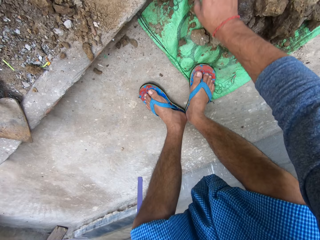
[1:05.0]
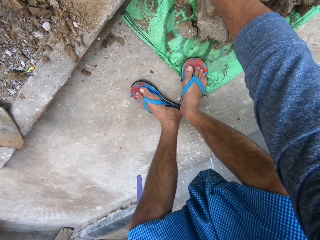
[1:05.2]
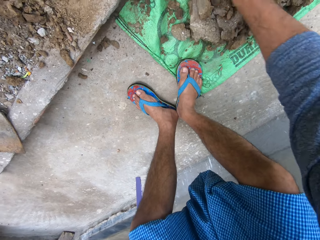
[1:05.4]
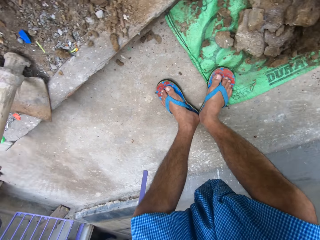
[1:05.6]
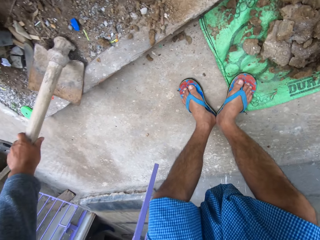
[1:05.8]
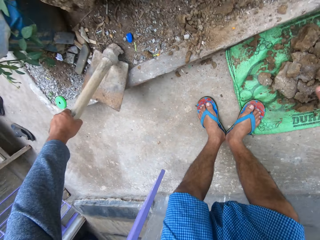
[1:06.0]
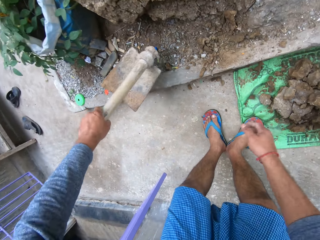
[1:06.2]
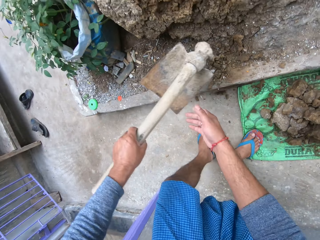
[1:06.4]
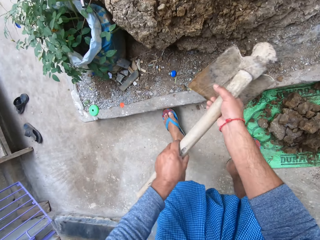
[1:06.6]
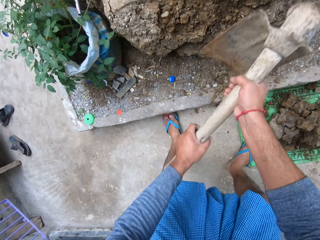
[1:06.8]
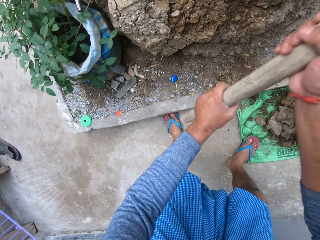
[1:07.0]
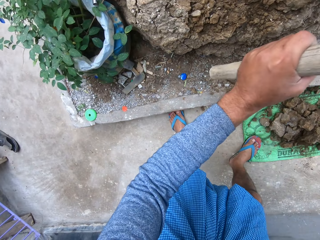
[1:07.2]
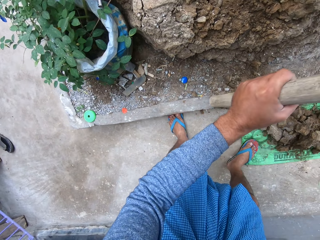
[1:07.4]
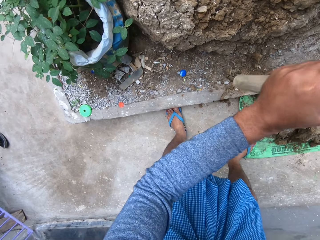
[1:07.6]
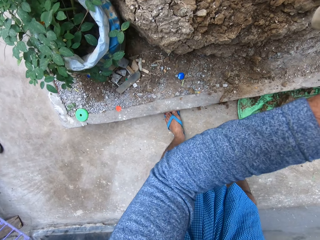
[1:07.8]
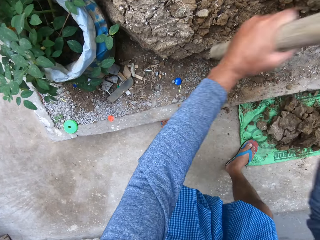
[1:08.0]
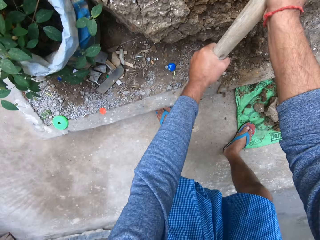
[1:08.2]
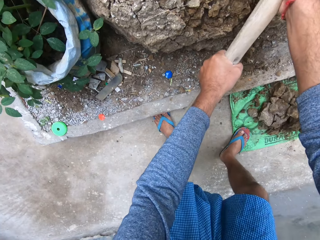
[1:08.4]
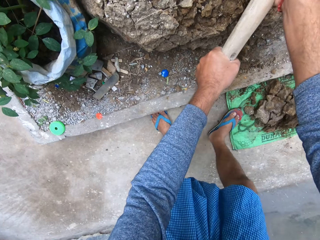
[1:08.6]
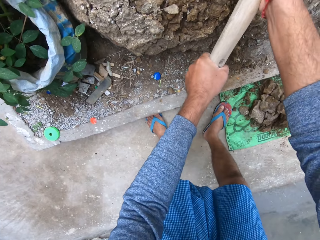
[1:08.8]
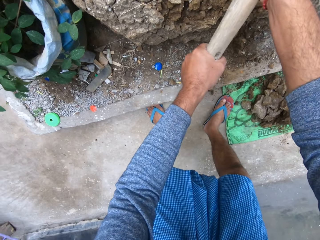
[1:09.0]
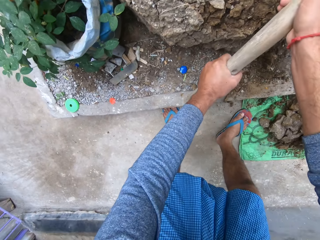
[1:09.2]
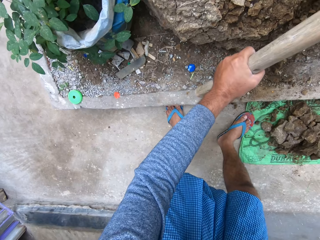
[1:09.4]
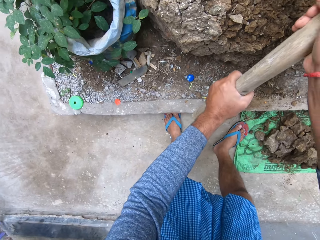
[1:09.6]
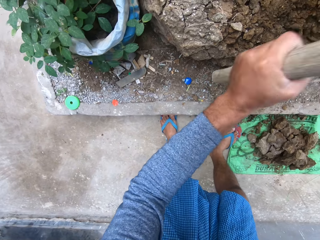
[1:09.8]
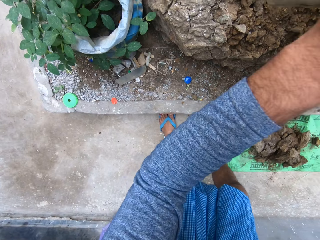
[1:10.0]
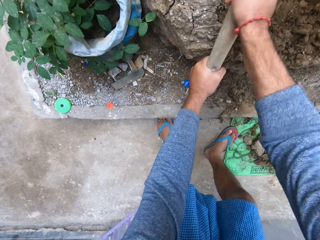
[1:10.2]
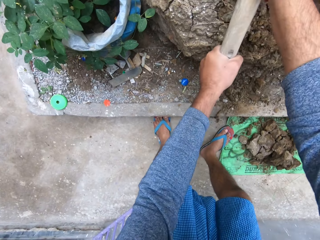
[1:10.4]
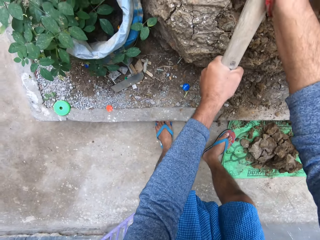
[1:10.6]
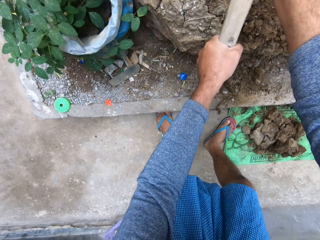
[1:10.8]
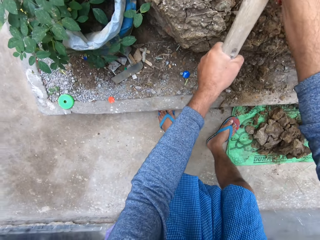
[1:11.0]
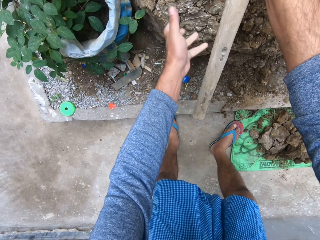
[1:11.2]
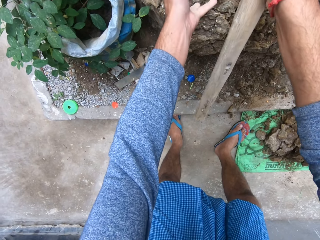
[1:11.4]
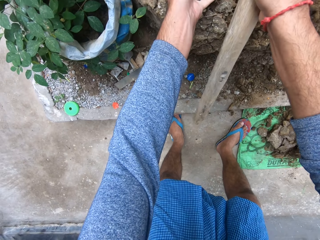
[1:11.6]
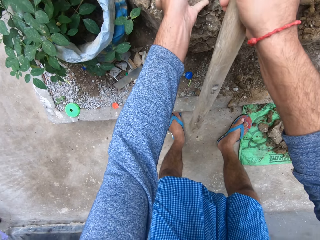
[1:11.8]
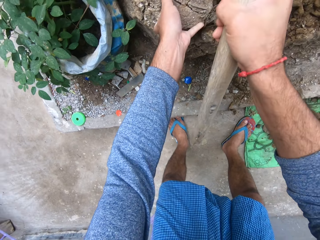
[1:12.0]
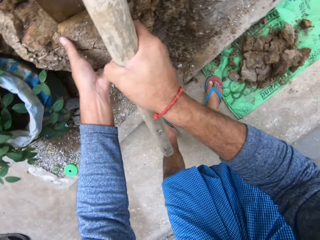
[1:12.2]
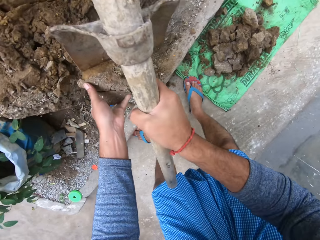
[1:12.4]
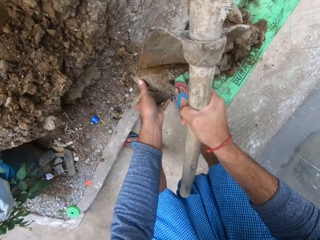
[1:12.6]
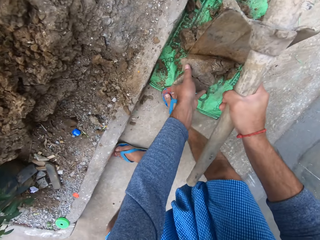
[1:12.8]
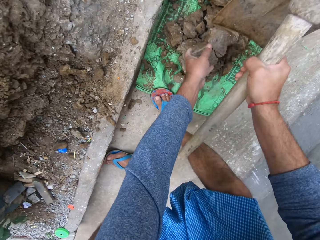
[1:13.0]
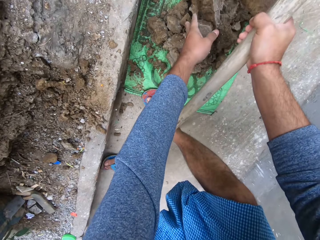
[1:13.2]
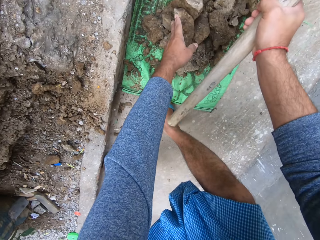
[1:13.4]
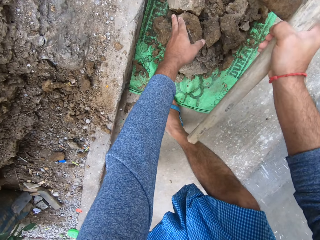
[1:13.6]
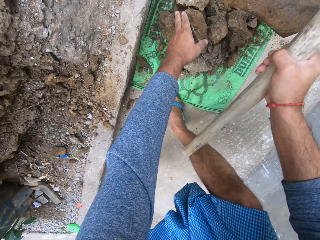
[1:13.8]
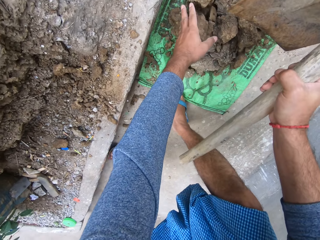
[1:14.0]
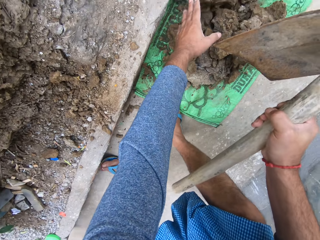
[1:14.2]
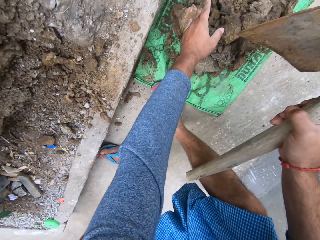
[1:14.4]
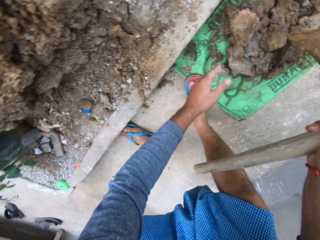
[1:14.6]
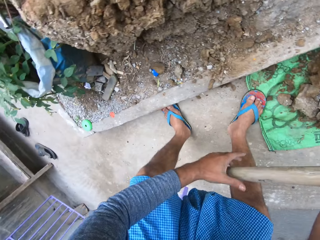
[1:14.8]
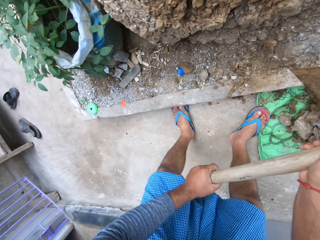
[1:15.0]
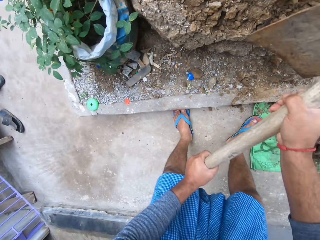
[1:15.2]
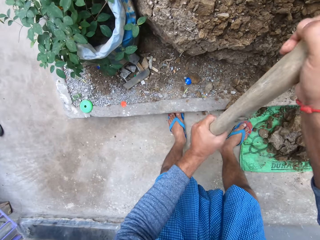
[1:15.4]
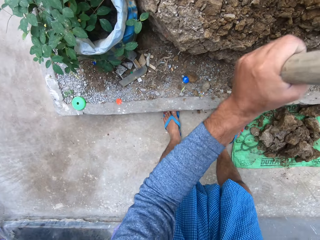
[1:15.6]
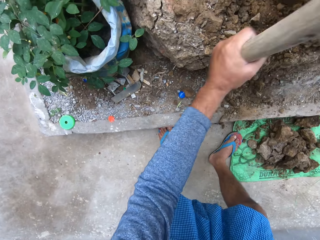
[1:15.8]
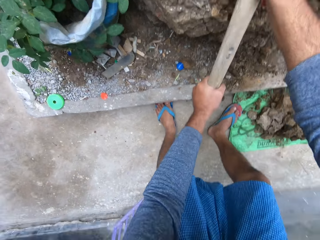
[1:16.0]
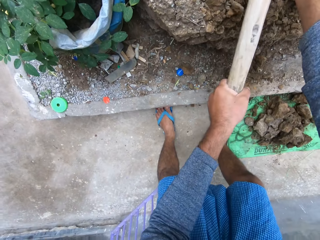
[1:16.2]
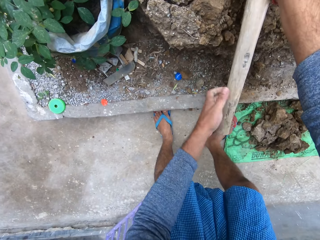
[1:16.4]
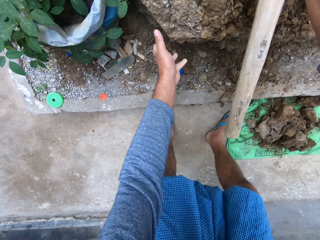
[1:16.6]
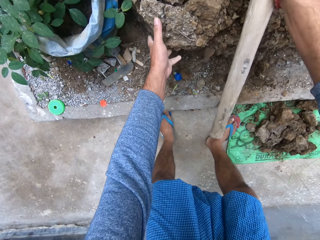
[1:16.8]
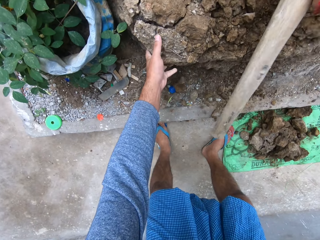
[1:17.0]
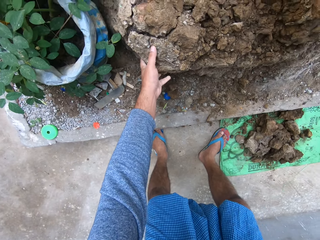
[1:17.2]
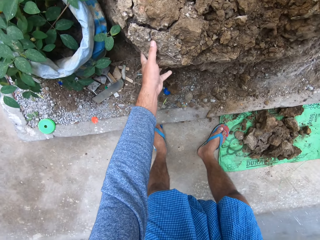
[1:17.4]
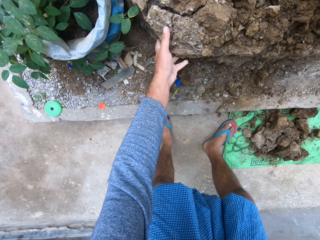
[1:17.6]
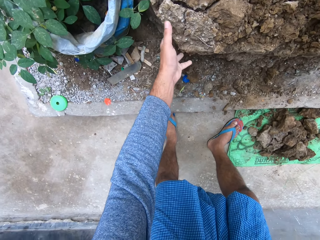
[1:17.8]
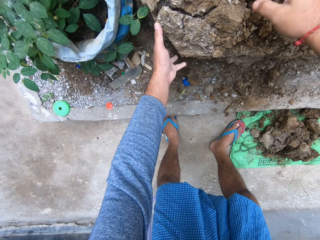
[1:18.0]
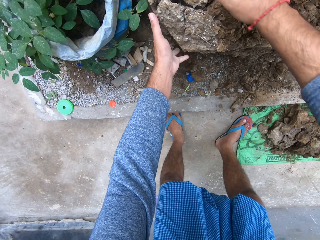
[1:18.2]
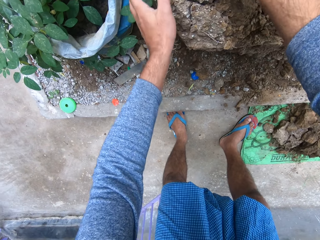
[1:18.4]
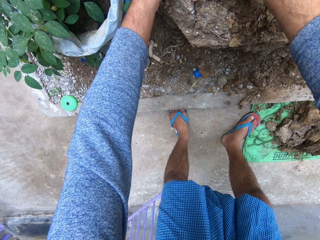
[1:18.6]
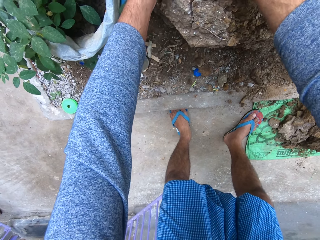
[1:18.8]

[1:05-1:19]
The camera wearer arranges the soil on the sack. They pick up the hoe. They break the soil. They dig the ground with the hoe. They collect the soil to the sack. They dig the ground with the hoe.

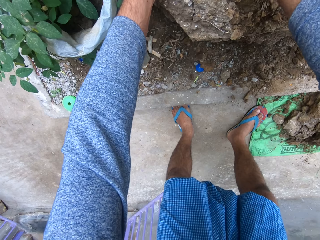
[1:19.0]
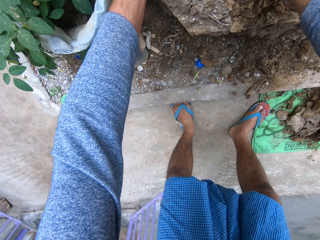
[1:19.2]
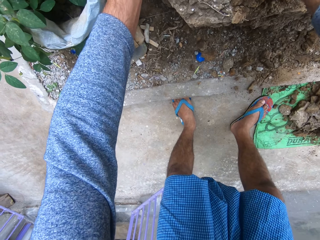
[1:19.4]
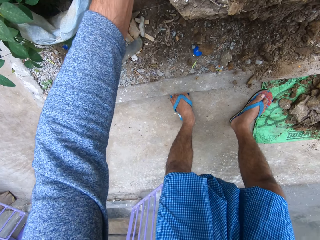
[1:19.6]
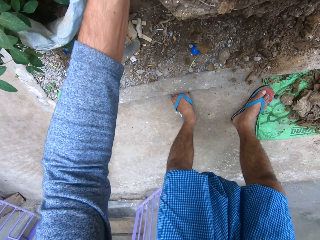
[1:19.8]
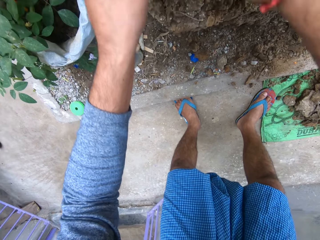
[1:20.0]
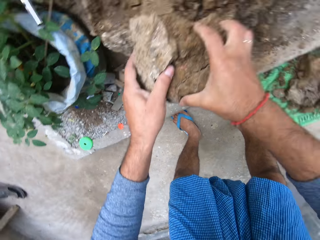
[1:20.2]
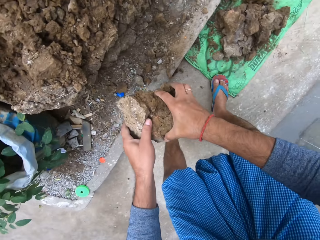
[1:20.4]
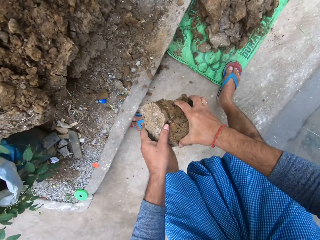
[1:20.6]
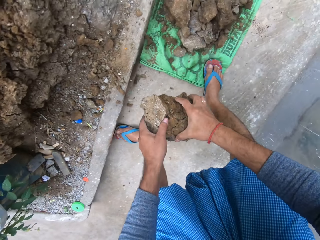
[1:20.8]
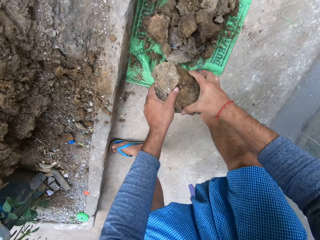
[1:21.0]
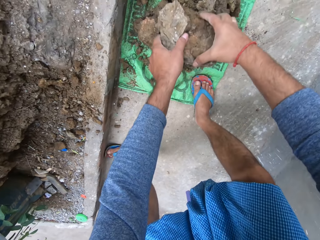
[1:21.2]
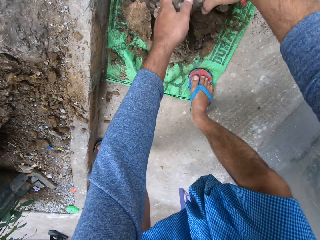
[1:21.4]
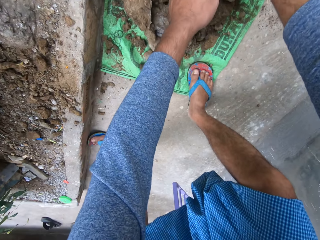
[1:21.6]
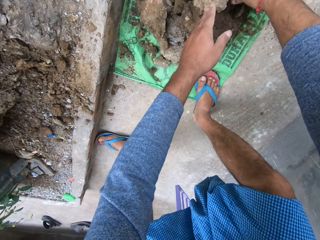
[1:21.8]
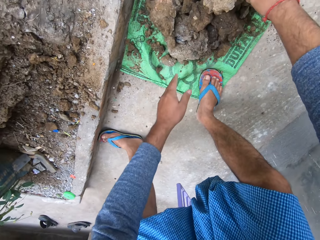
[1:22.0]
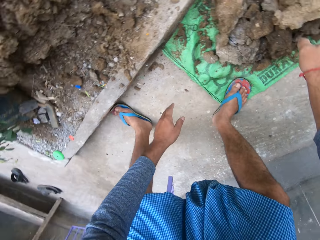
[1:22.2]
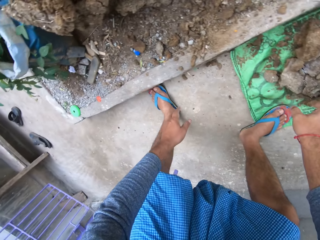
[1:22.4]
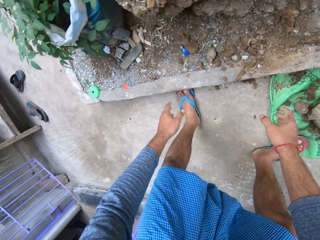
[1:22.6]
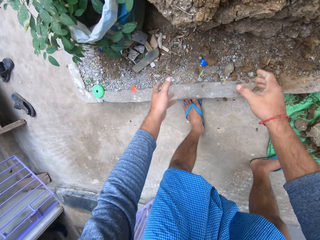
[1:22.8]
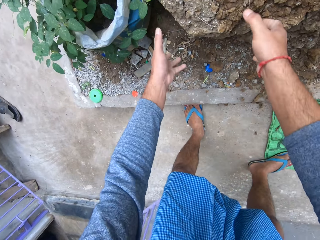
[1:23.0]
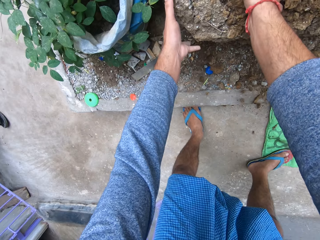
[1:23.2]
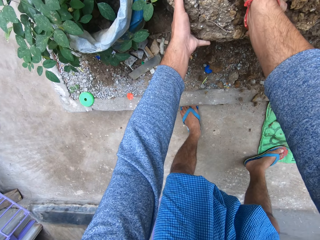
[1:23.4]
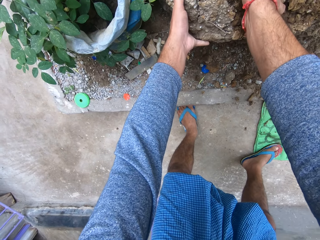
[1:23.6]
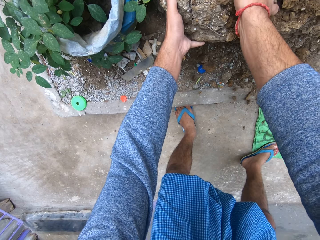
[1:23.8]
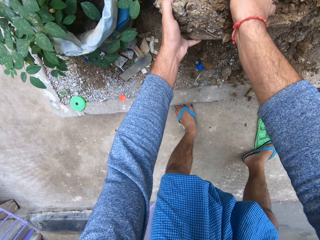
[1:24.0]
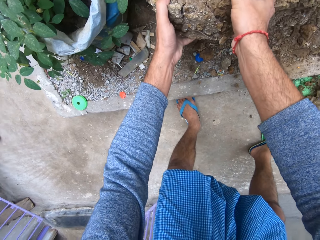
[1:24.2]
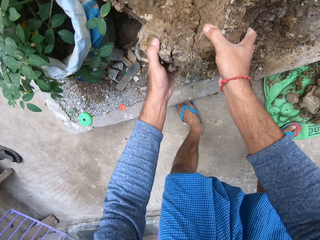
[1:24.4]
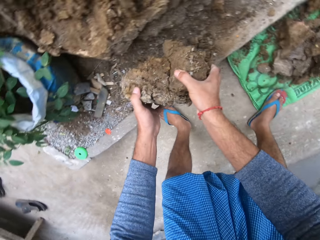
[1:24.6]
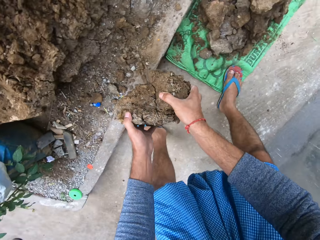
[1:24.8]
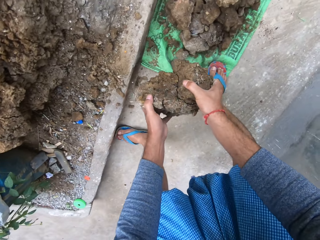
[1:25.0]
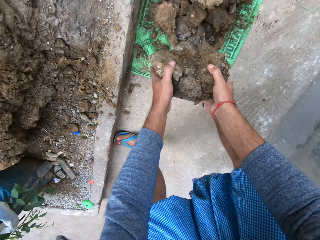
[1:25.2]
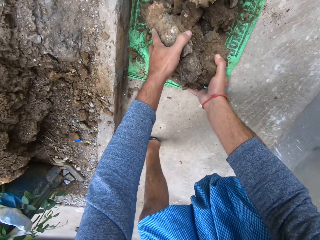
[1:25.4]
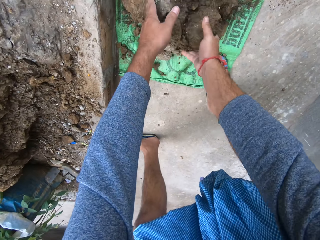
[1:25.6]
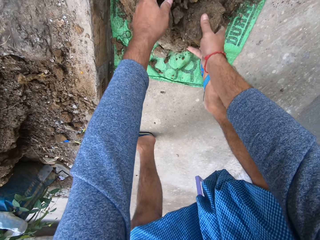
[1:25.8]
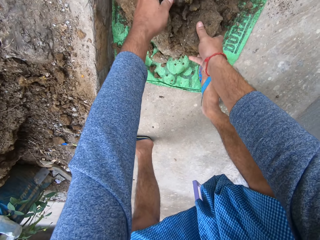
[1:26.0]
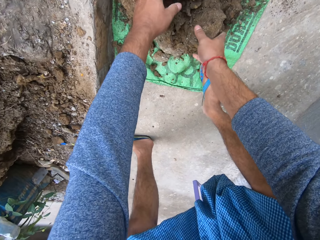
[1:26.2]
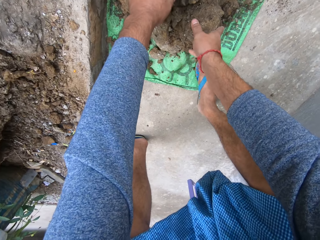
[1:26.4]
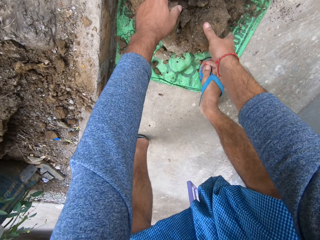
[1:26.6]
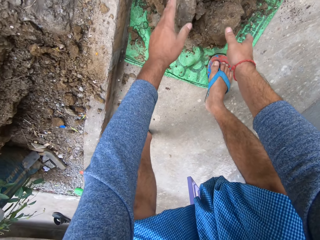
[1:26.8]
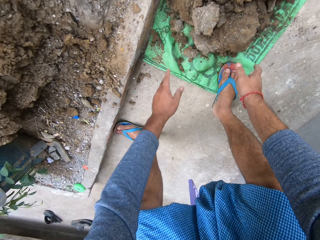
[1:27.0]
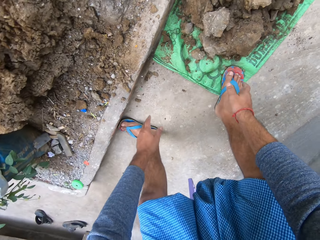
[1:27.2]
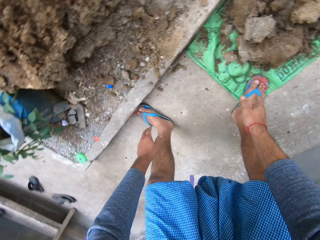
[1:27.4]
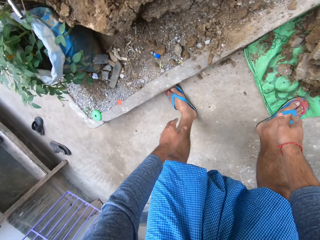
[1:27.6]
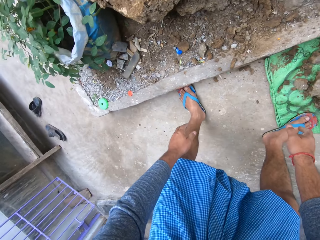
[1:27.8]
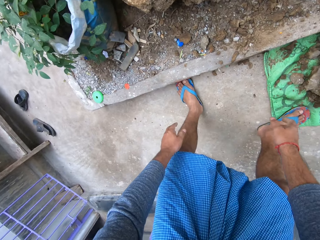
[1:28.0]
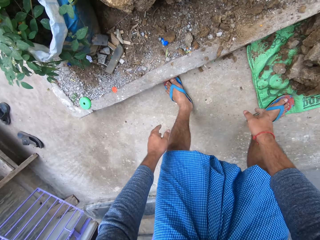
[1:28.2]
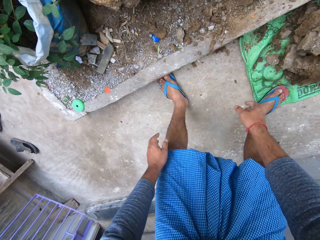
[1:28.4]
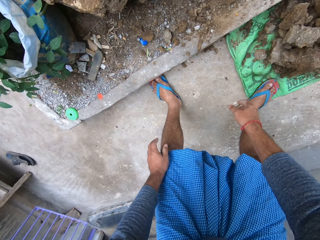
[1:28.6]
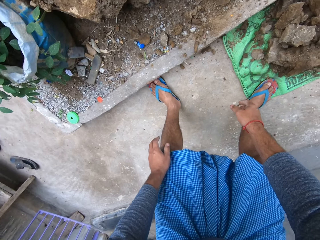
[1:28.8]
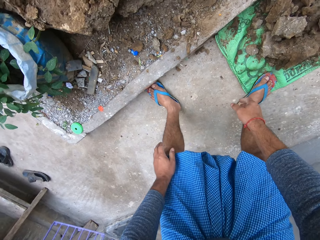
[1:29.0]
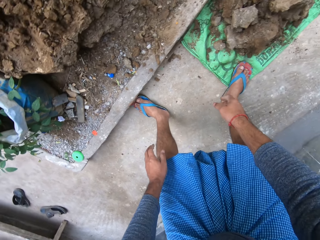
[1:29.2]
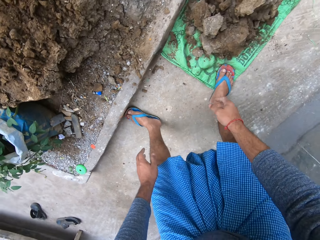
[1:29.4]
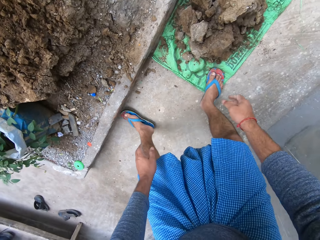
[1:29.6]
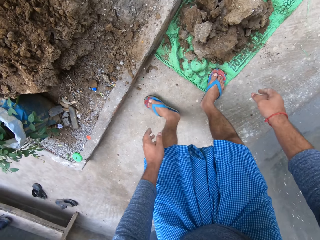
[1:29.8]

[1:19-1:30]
The camera wearer collects the soil to the sack.
